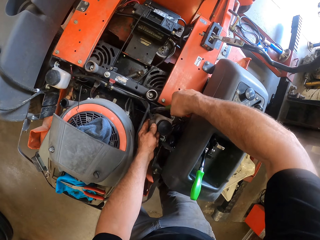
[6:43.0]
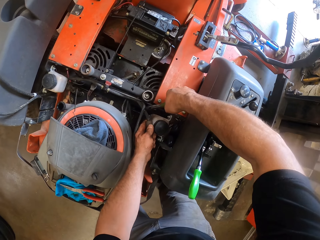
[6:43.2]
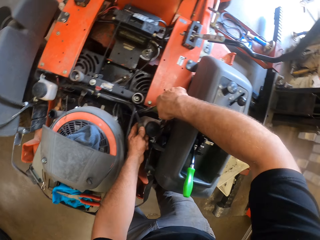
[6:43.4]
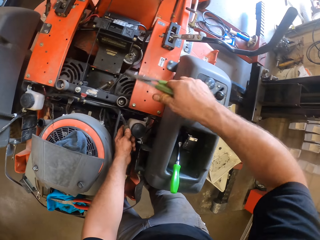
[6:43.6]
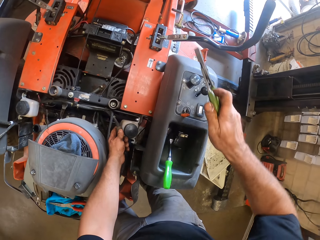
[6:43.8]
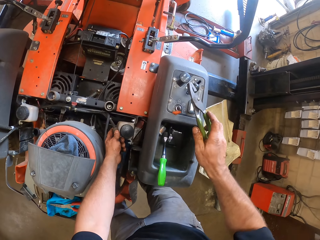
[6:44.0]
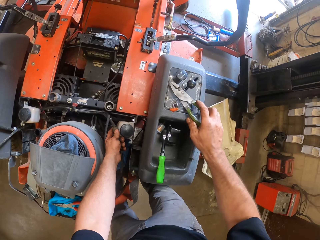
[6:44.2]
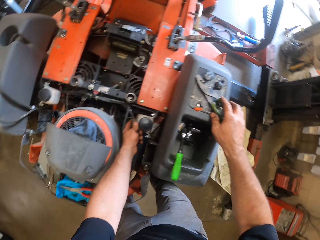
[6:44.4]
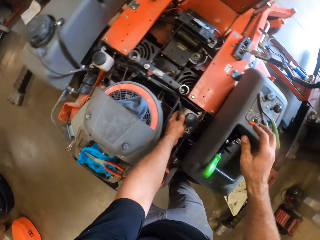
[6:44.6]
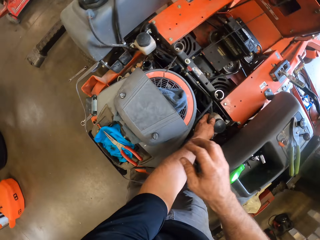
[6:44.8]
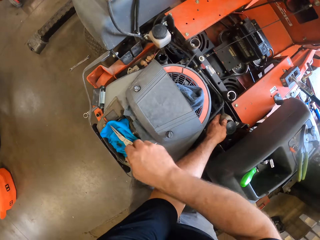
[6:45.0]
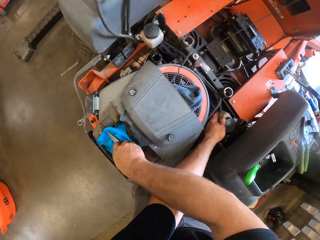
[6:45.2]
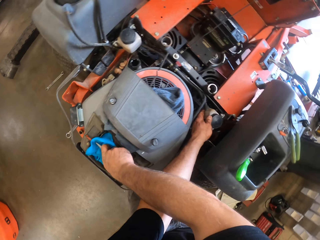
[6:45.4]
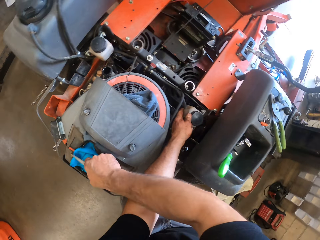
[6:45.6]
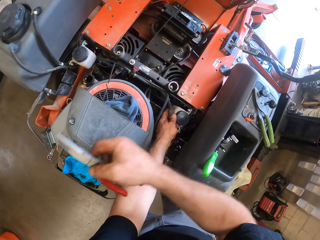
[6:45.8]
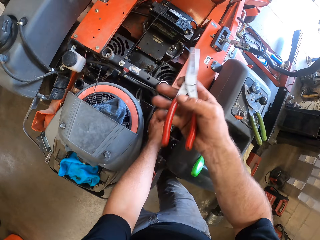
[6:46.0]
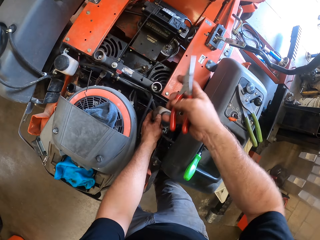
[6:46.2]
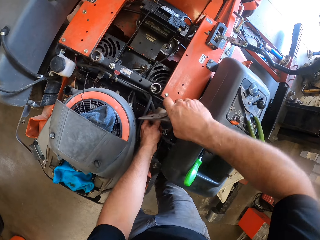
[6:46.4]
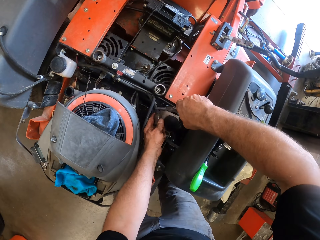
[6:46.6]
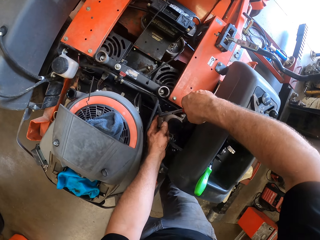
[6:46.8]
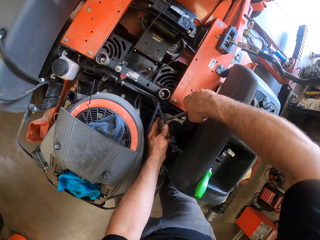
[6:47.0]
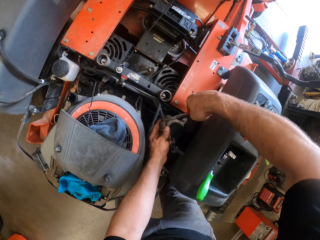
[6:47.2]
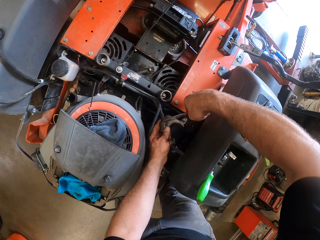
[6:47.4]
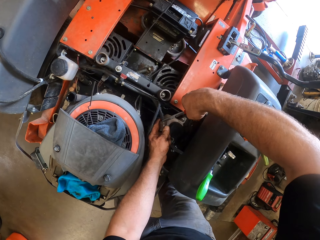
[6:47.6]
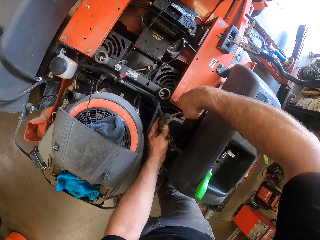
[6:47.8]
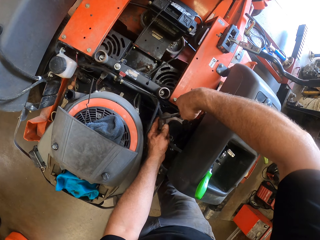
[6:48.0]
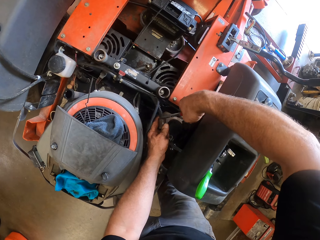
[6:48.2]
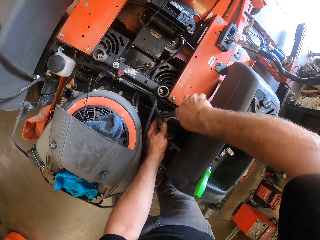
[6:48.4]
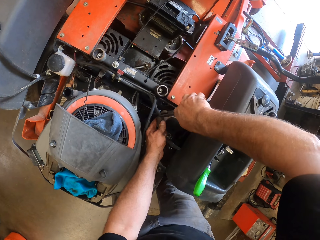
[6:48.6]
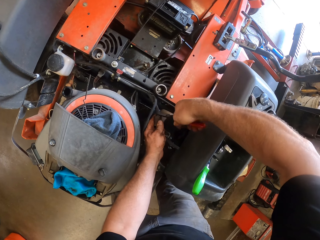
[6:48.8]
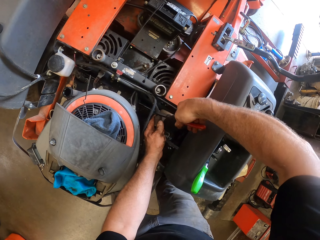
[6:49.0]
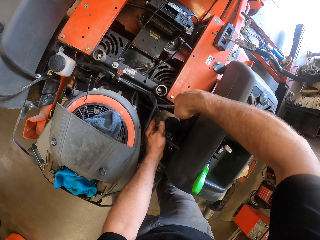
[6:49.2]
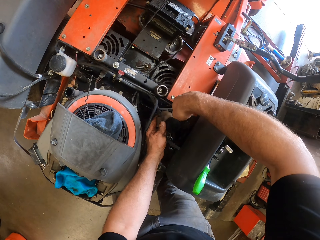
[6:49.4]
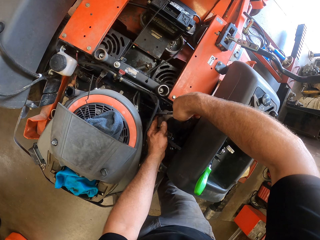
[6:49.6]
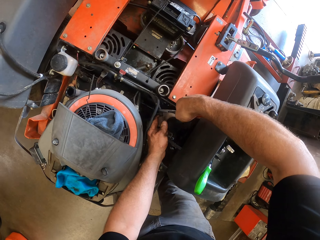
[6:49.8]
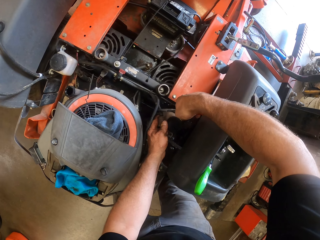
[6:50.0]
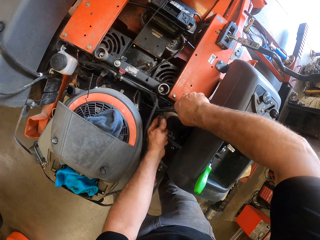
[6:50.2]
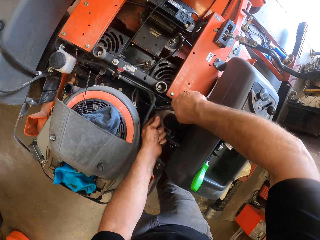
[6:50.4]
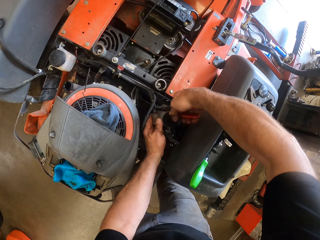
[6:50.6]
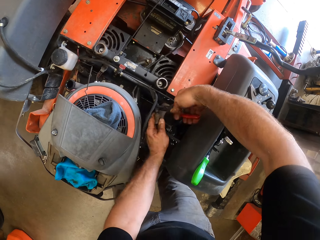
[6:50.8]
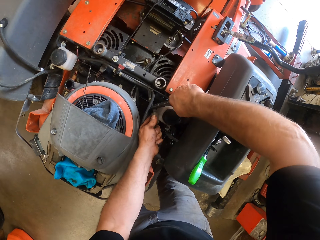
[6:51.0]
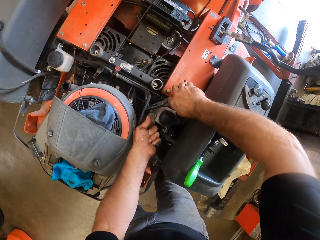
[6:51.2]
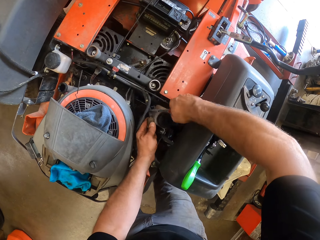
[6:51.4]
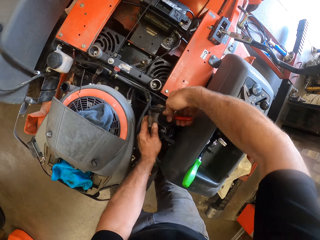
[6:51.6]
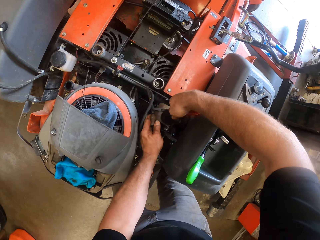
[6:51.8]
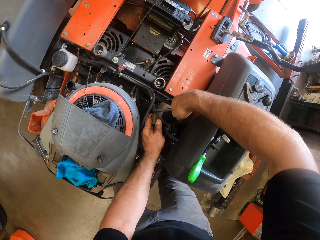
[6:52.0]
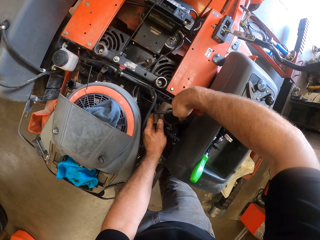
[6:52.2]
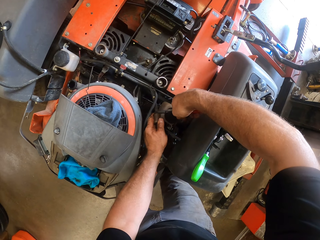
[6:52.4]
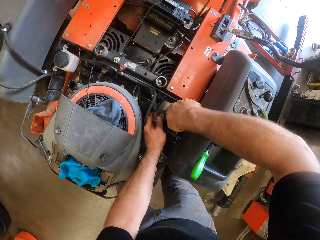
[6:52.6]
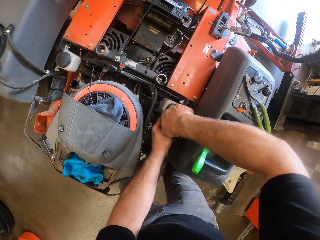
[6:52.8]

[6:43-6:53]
The camera wearer removes the green colored pair of pliers from the cable. He fixes the lawnmower engine. He drops the green colored pair of pliers on the lawnmower. He picks up the red colored pair of pliers from the rag with his right hand. He removes the fuel cable with the red colored pair of pliers. He fixes the lawnmower engine.

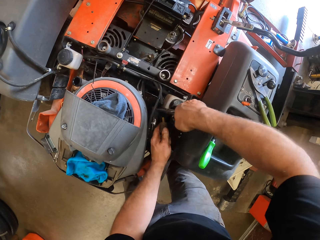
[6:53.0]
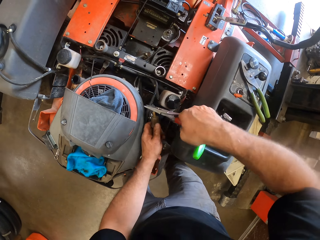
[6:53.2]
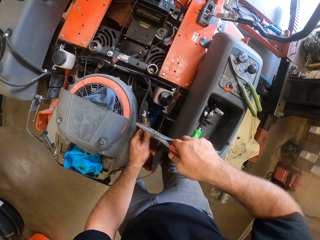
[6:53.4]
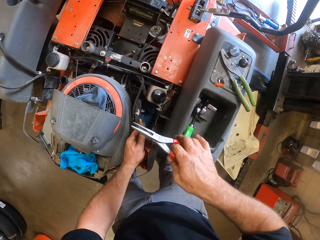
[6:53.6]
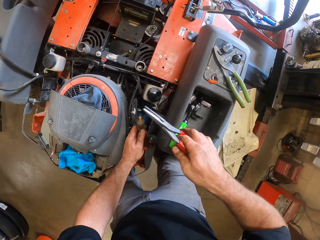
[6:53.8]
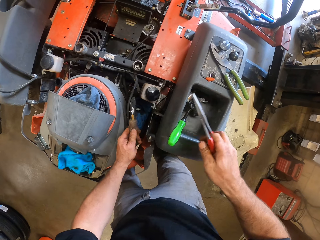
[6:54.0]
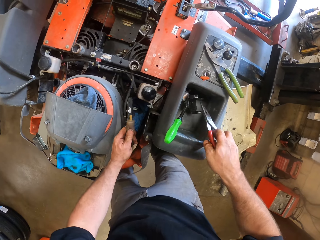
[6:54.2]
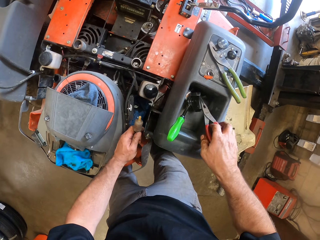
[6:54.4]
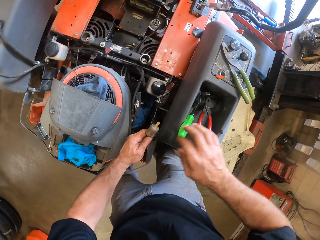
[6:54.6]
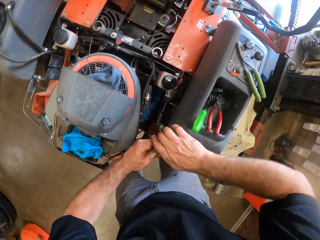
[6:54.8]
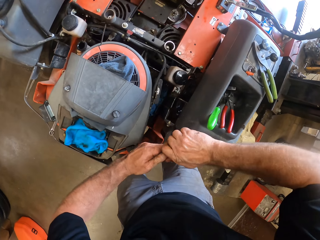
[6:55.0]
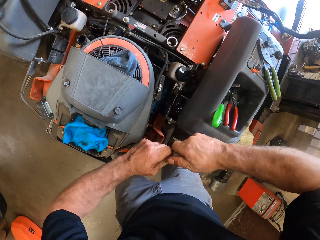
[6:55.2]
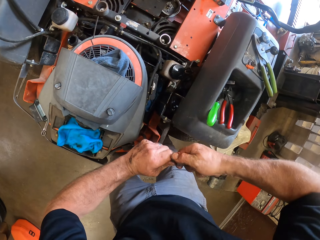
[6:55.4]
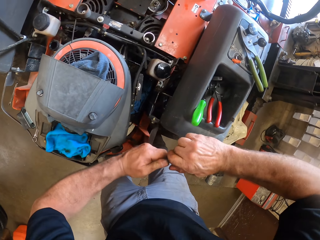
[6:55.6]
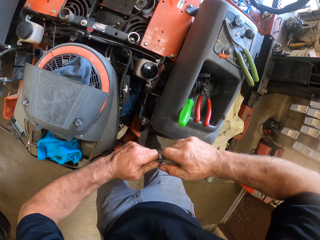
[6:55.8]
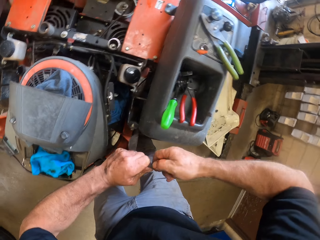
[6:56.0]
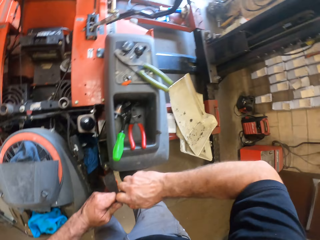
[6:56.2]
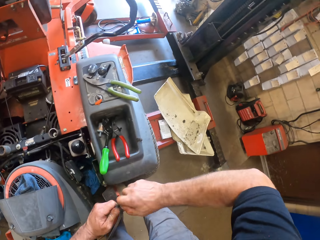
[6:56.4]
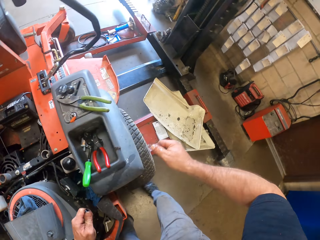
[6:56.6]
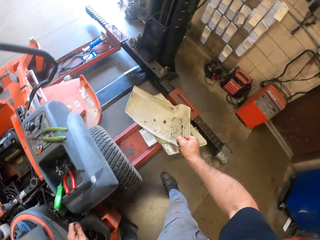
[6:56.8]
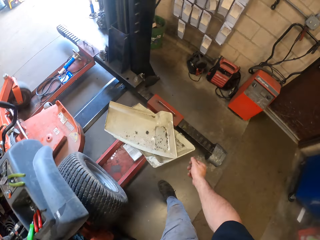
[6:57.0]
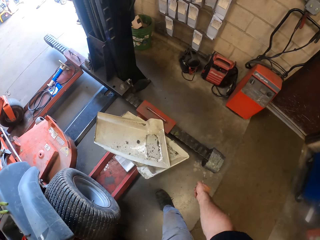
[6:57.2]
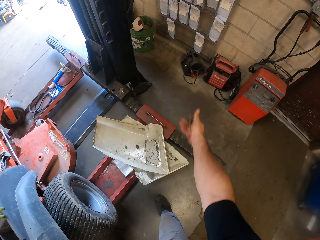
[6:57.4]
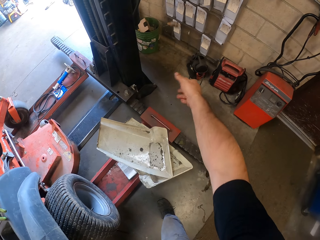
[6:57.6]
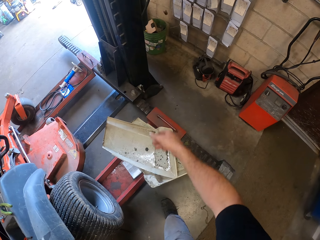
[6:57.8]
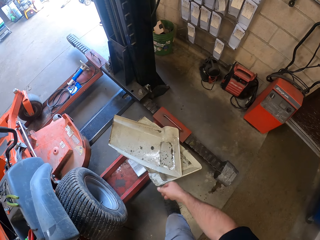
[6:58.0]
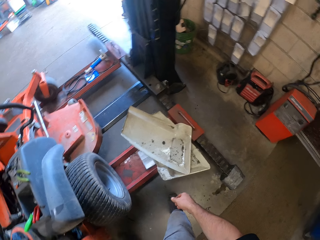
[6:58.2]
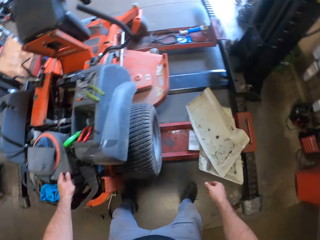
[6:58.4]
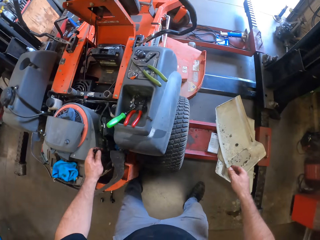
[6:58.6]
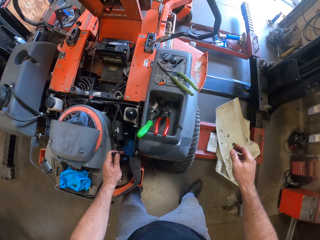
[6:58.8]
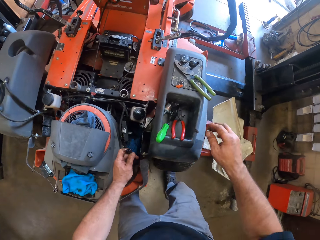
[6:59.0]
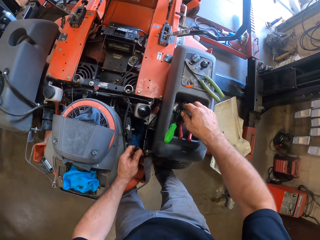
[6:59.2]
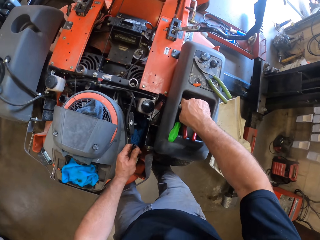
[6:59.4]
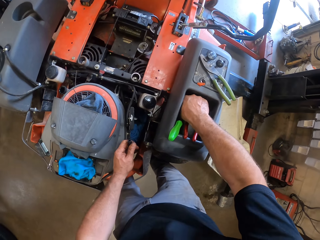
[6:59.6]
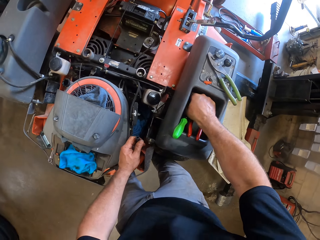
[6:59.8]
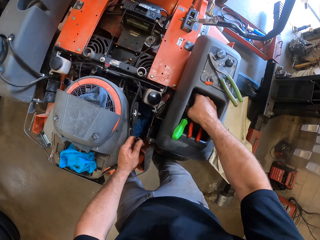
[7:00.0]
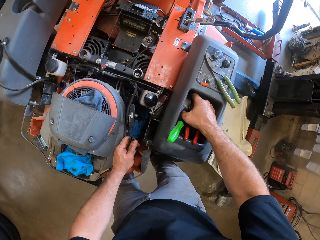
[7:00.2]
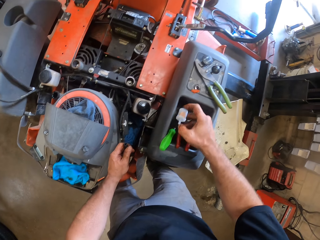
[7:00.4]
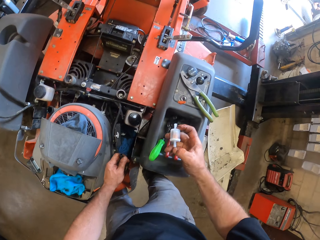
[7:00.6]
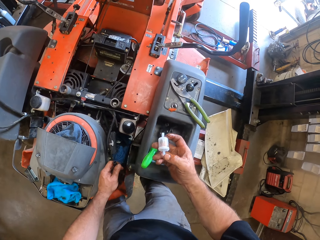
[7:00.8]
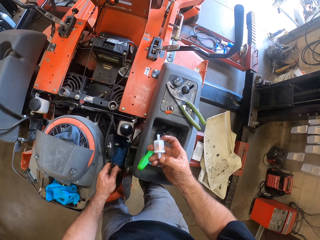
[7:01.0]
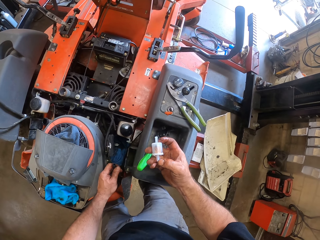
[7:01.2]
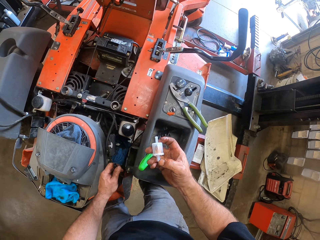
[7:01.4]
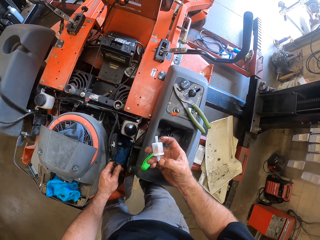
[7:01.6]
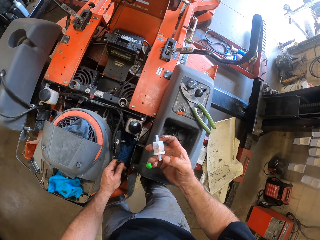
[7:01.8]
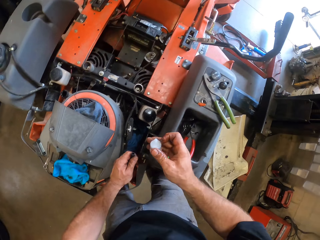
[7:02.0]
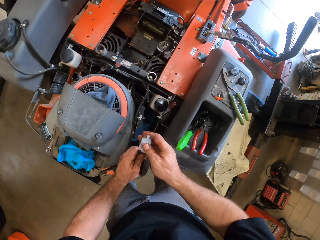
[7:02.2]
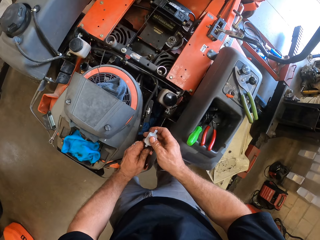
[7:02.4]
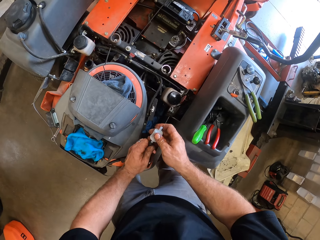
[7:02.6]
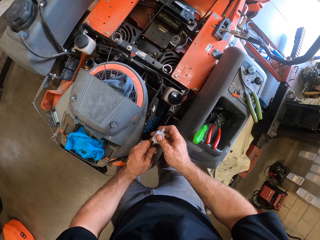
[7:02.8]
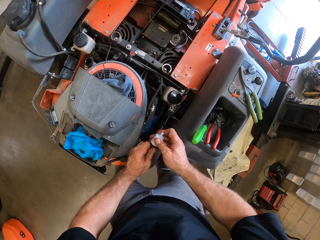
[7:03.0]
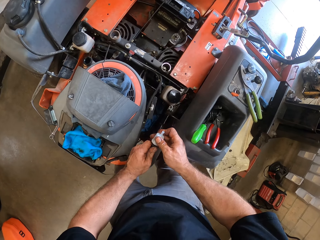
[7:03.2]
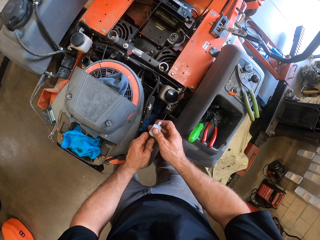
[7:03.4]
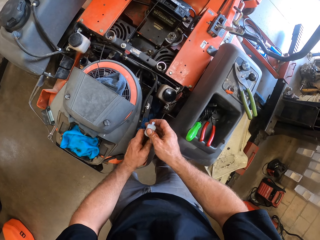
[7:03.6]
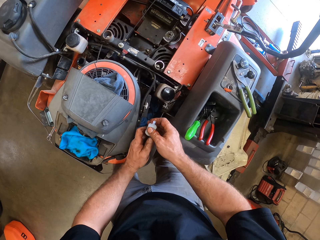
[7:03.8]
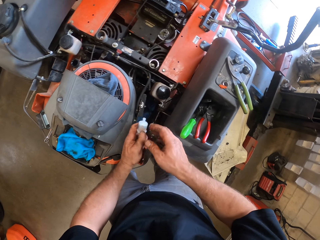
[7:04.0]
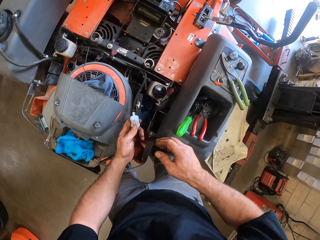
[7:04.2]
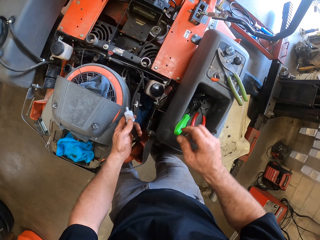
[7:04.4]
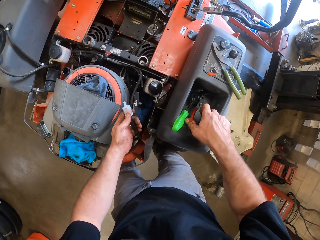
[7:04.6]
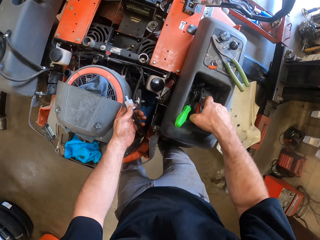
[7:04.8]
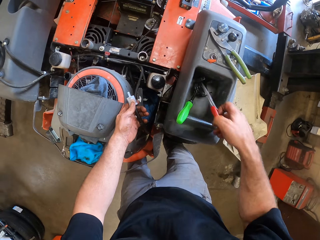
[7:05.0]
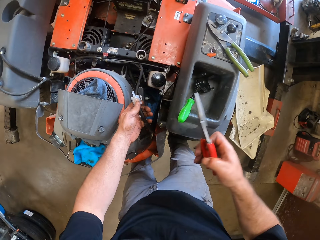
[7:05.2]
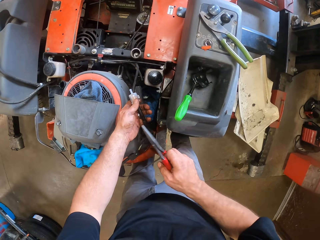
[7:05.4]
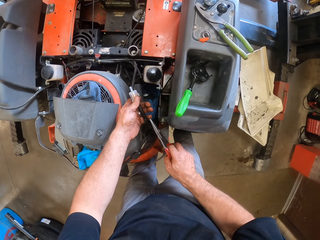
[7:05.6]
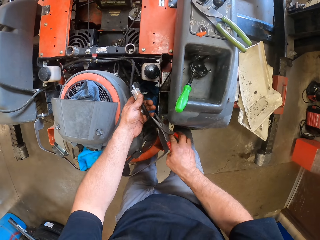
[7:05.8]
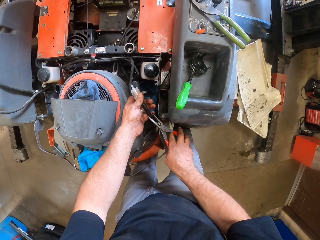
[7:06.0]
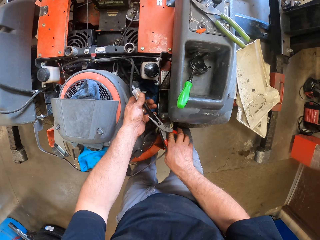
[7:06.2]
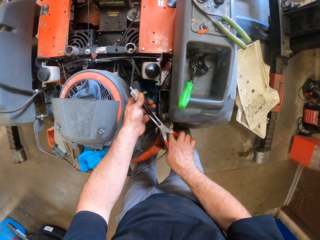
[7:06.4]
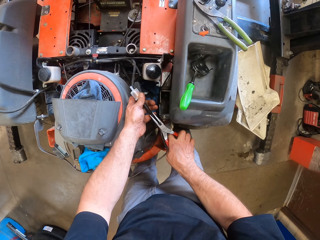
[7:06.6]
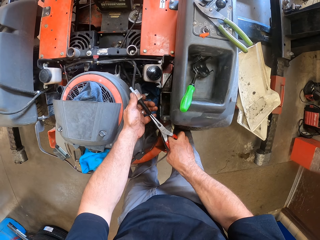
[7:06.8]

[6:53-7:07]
The camera wearer drops the red colored pair of pliers on the lawnmower. He pulls another fuel filter from the cable. He opens something. He throws the fuel filter into a dustbin. He picks up the fuel filter on the lawnmower with his right hand. He fixes the fuel filter to the cable. He picks up the red colored pair of pliers from the lawnmower with his right hand.
